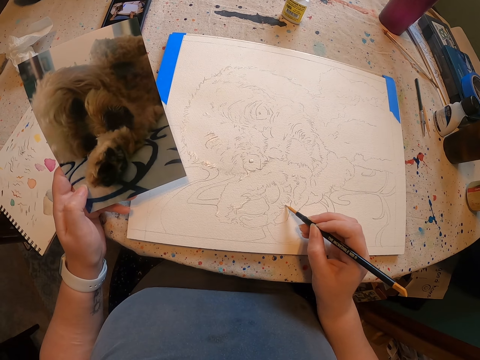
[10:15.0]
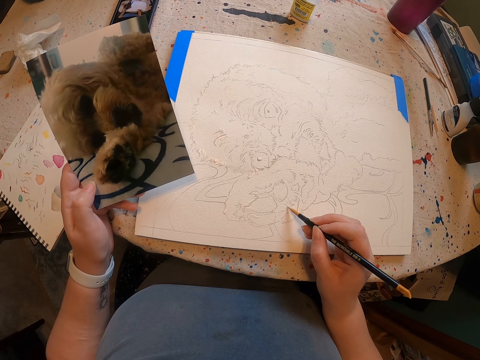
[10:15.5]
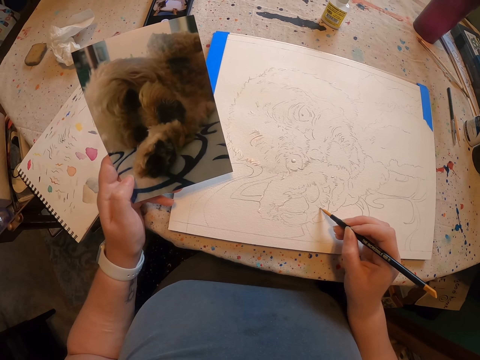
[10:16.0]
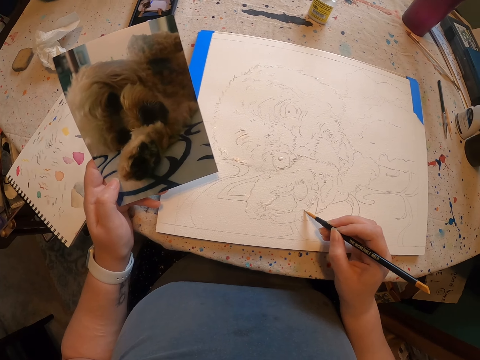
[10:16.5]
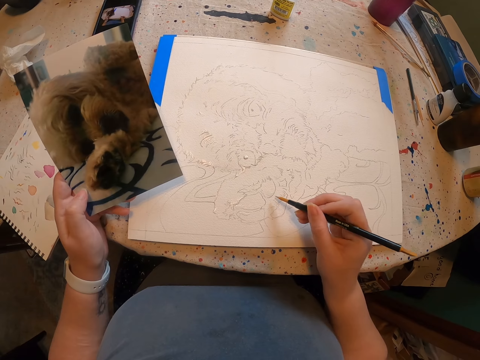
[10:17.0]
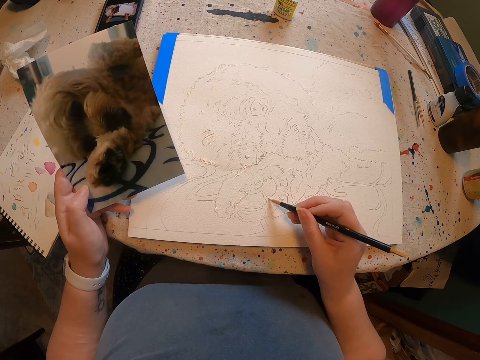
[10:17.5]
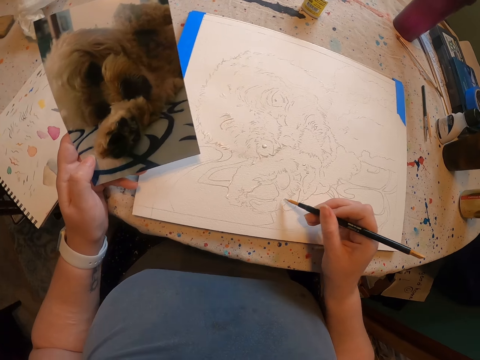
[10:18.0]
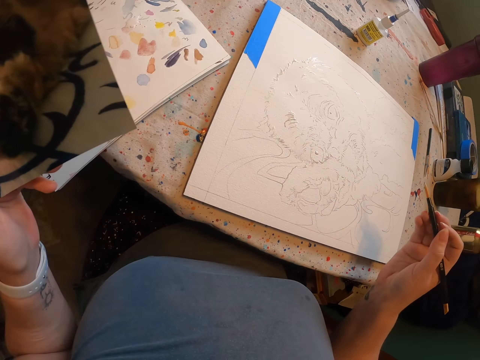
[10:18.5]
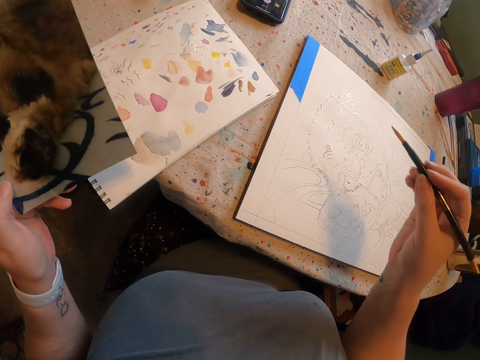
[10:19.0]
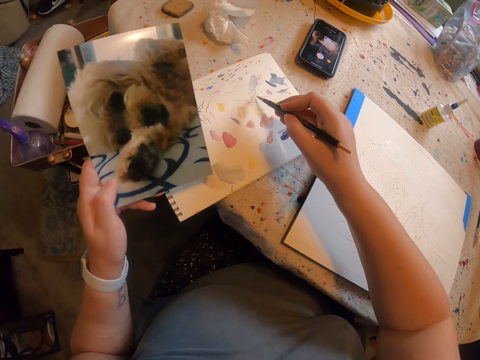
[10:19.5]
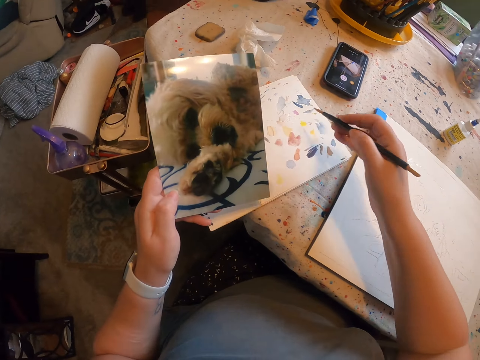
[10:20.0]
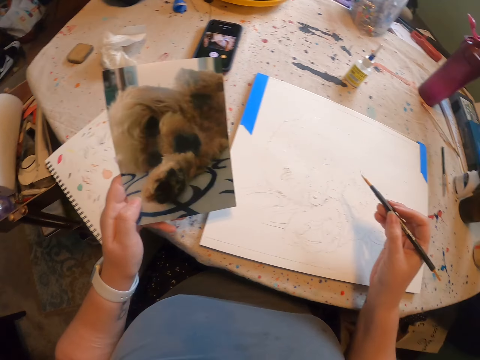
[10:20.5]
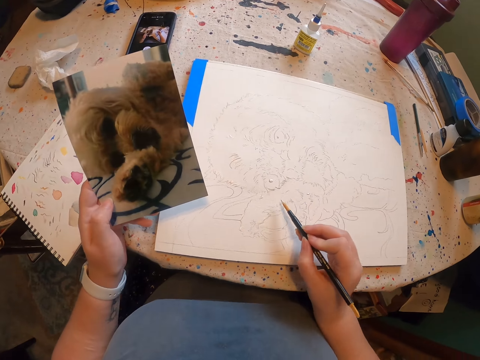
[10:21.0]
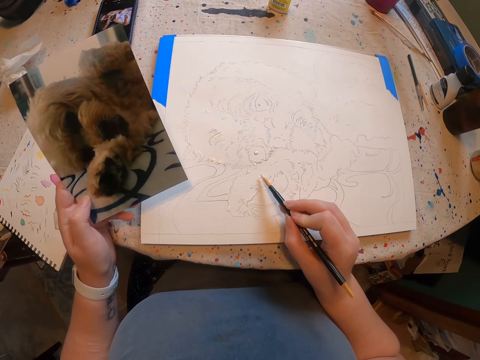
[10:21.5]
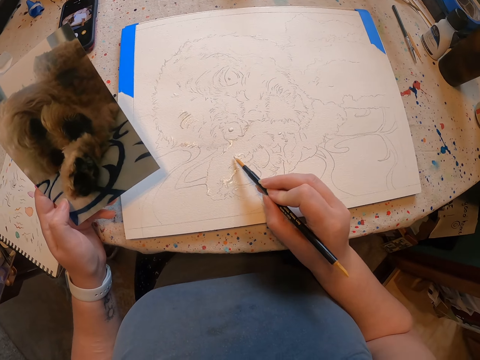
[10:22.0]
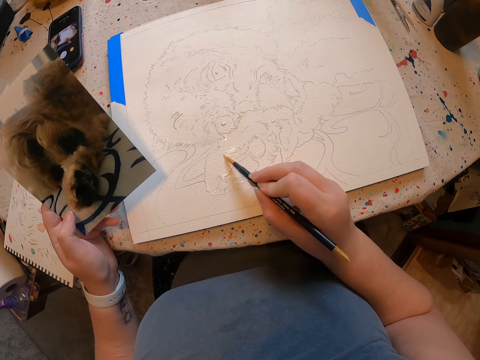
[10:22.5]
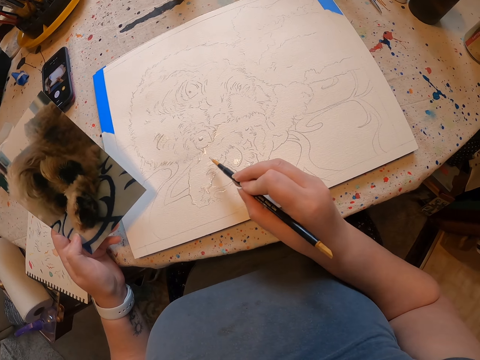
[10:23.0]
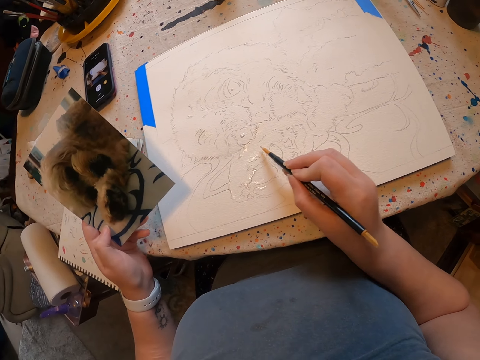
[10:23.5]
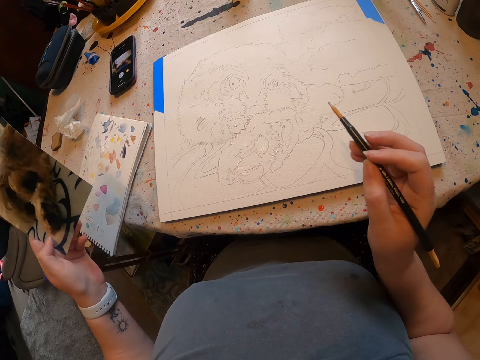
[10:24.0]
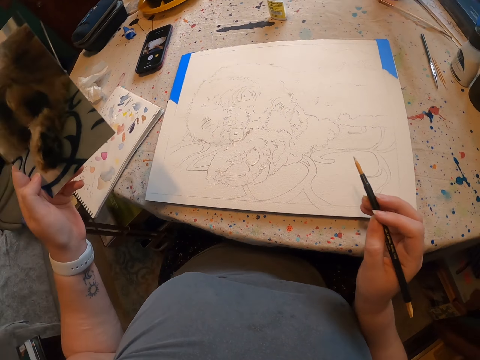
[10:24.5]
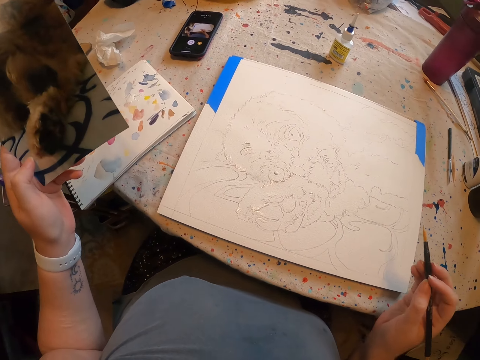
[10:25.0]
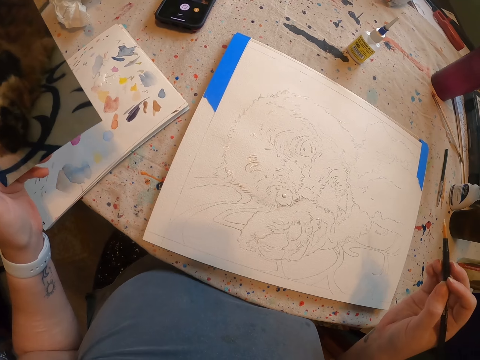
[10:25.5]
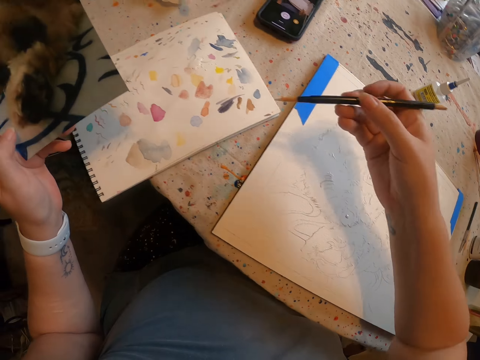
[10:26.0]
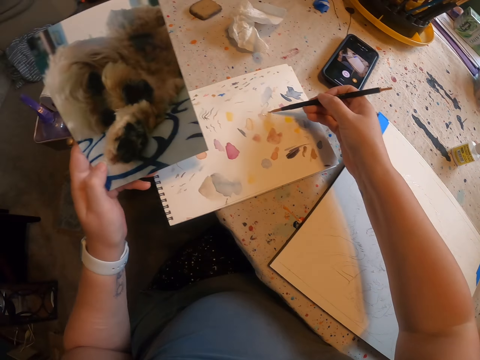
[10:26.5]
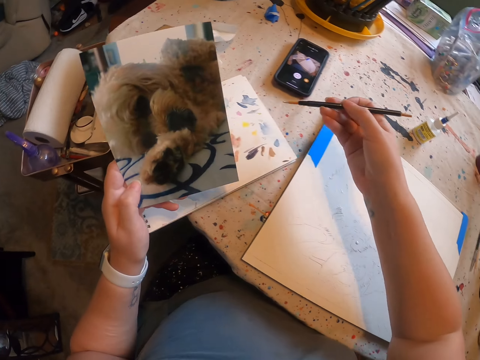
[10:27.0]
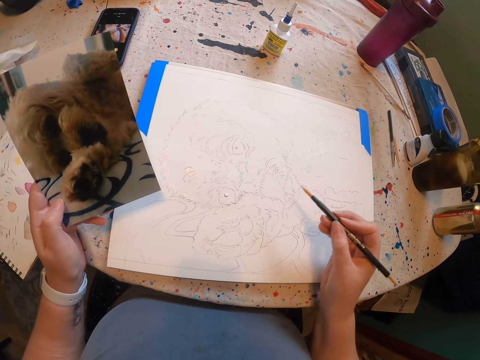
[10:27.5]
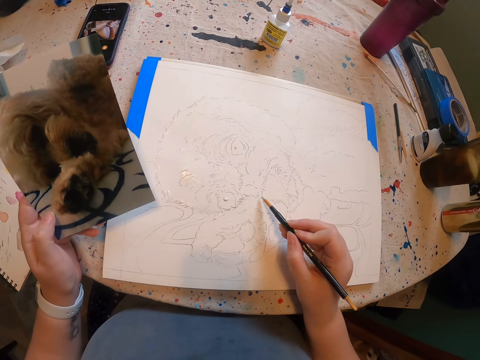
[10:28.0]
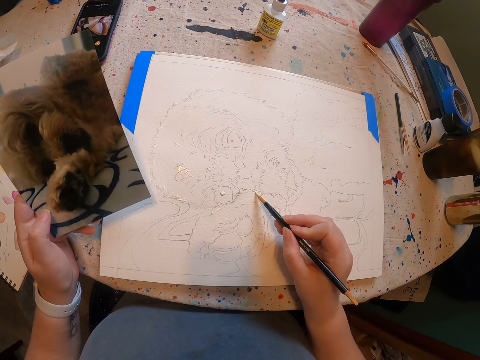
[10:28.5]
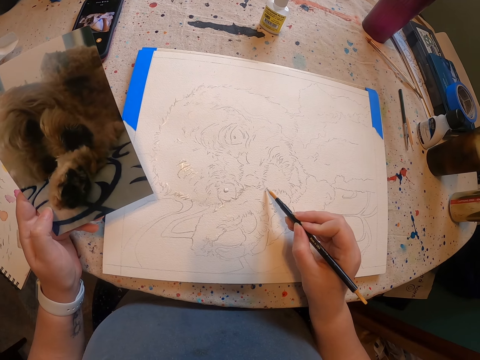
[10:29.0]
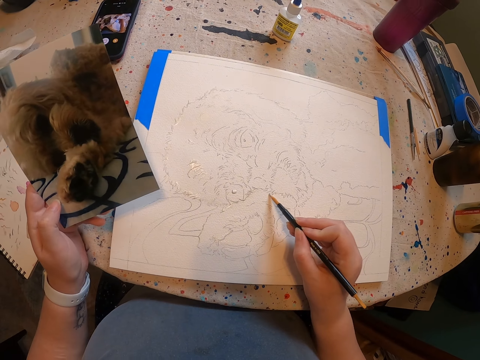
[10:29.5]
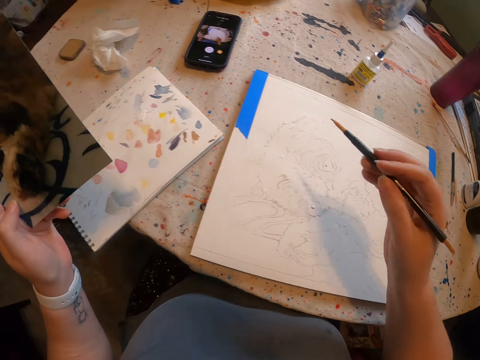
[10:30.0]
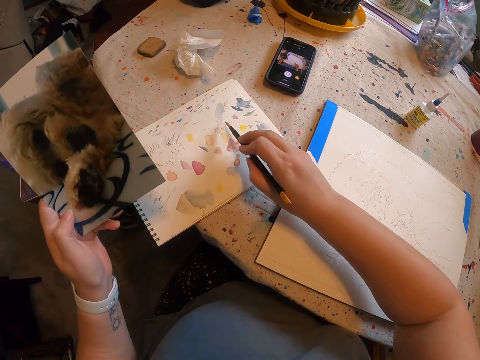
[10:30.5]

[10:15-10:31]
The camera wearer draws with a brush. They apply paint on the brush. They draw with the brush. They apply paint on the brush. They draw with the brush.

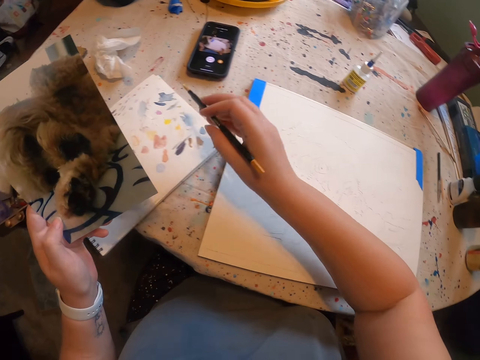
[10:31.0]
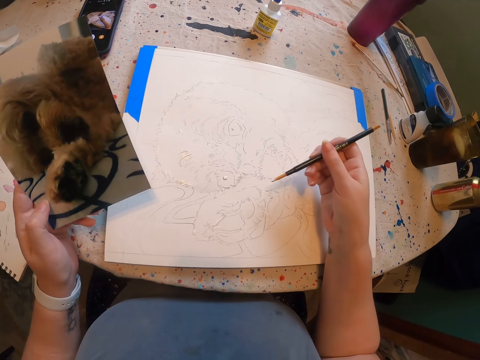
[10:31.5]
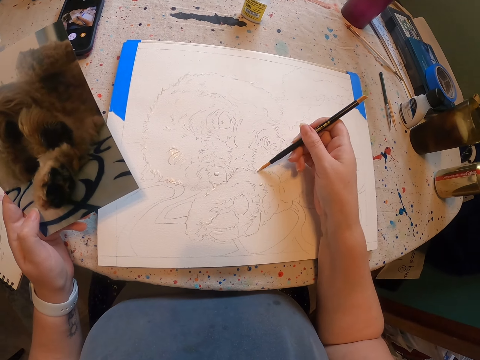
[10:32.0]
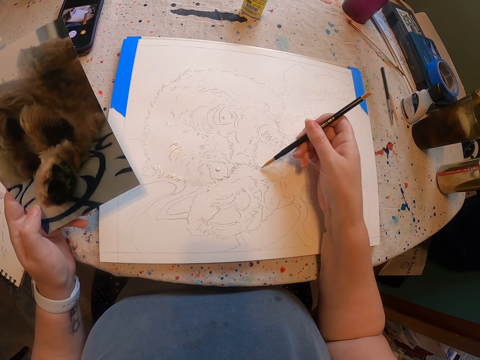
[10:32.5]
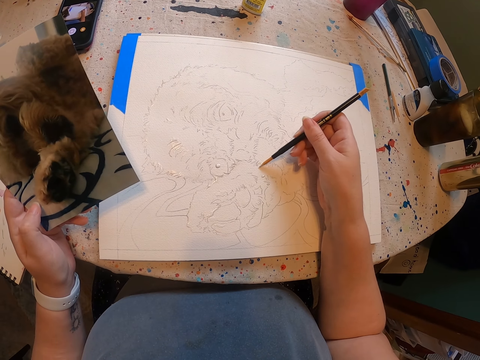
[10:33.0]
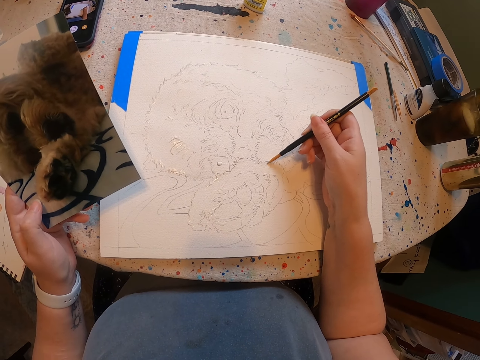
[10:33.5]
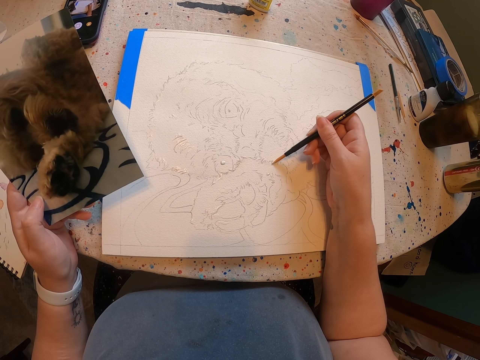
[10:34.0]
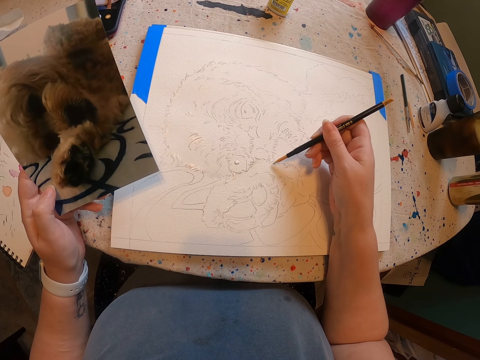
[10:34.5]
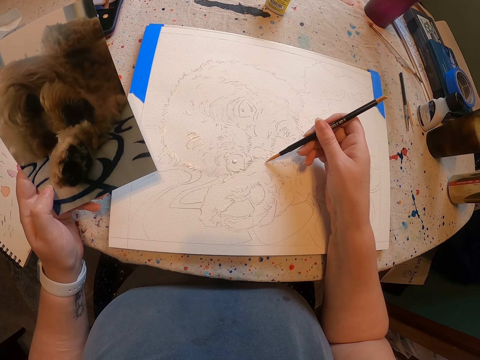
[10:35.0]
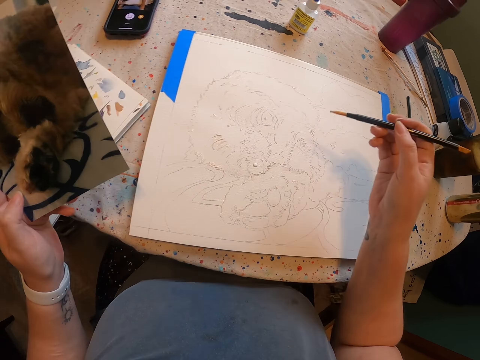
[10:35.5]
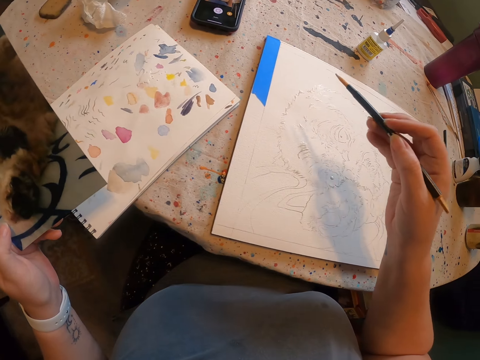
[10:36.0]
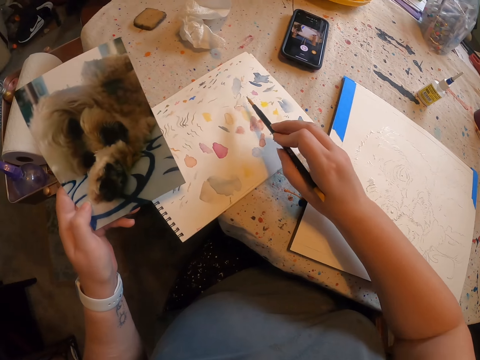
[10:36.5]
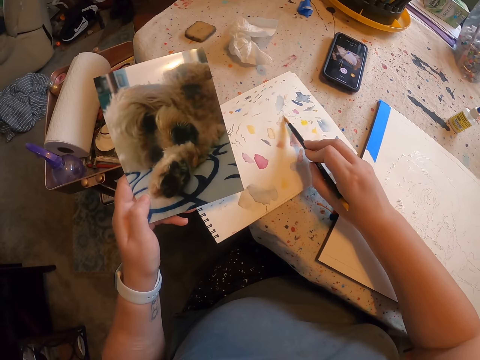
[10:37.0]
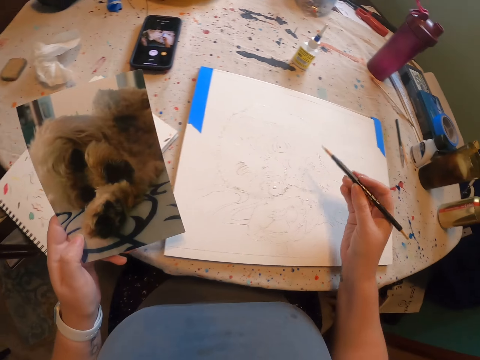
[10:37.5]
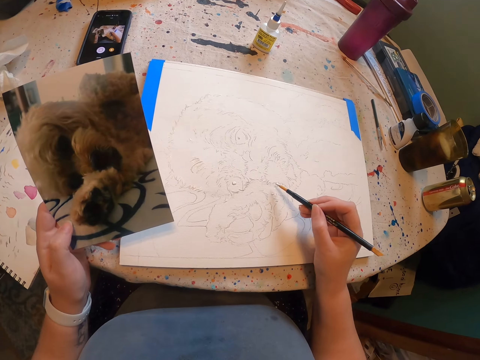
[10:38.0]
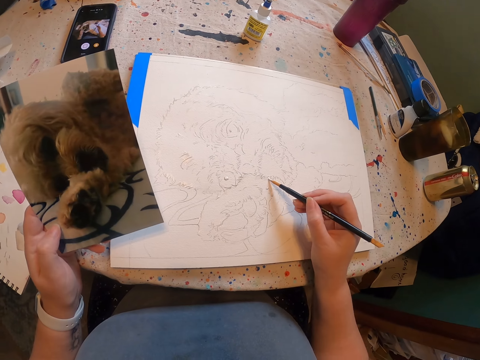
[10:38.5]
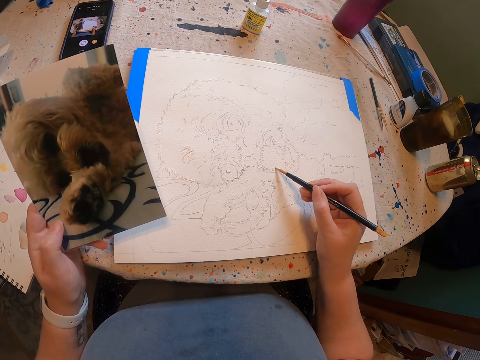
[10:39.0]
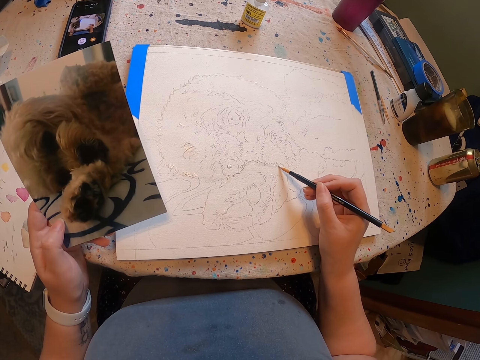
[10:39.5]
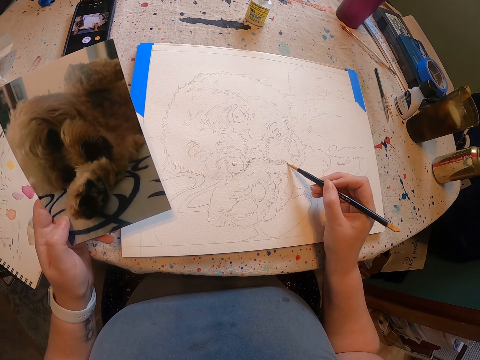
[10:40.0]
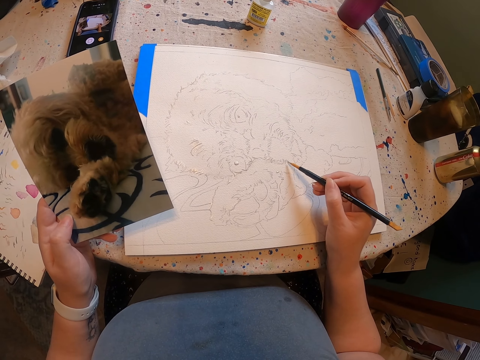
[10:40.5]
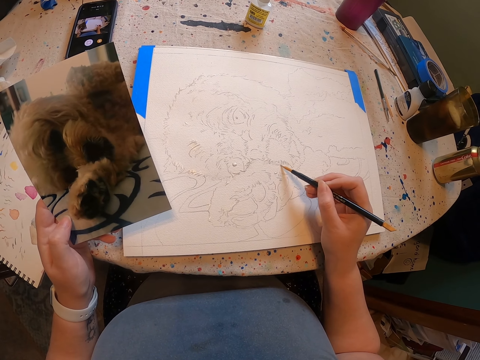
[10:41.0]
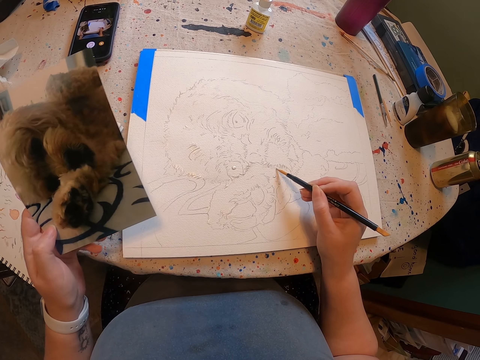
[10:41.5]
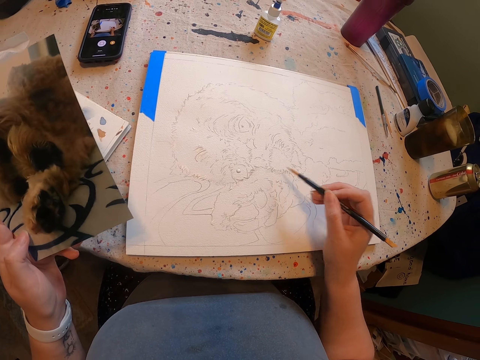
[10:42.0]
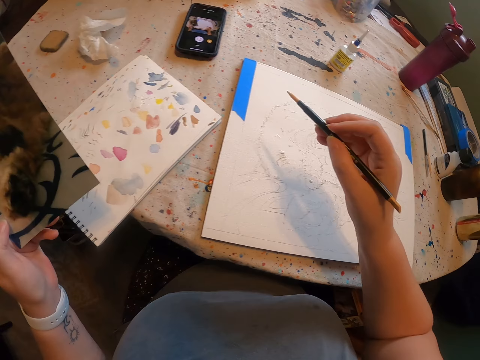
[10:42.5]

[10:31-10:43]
The camera wearer applies paint on a brush. They draw with the brush. They apply paint on the brush. They draw with the brush.
